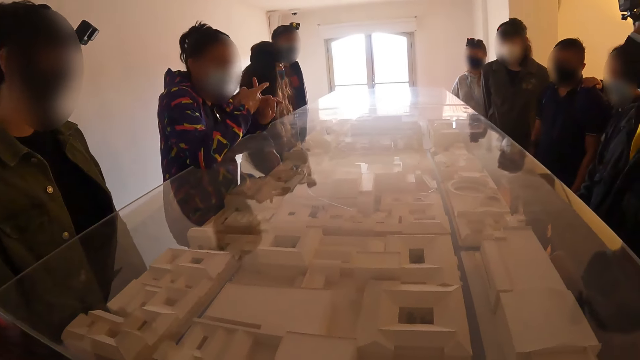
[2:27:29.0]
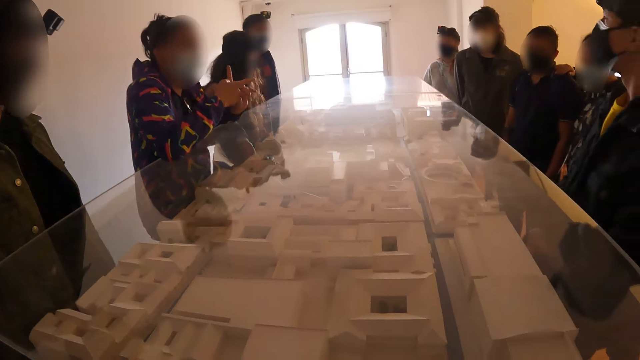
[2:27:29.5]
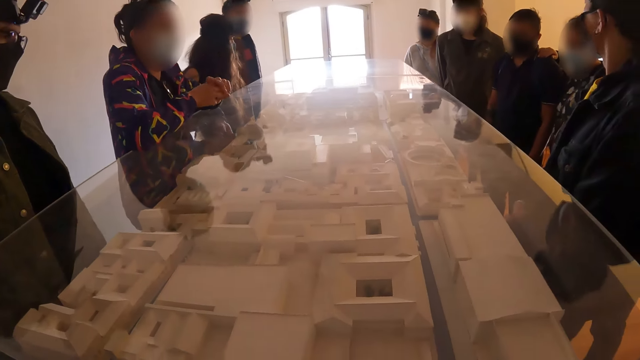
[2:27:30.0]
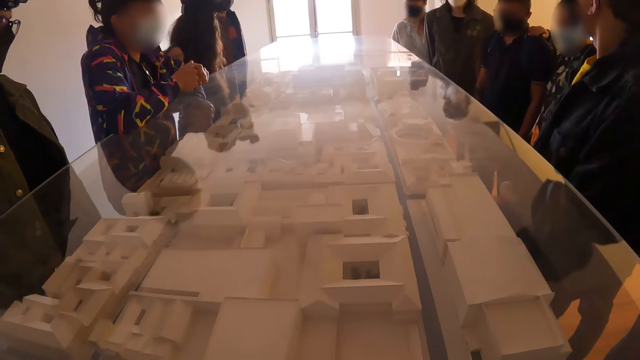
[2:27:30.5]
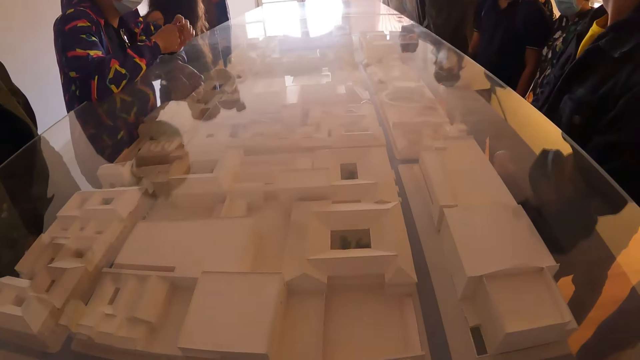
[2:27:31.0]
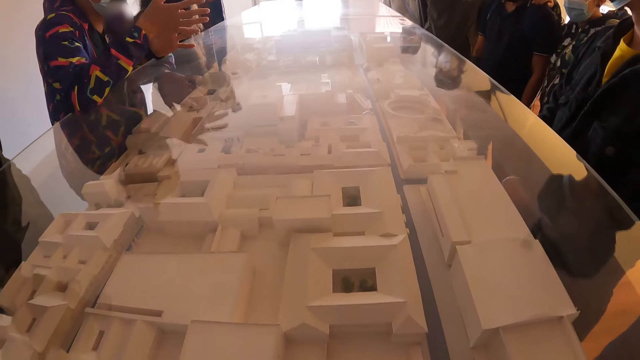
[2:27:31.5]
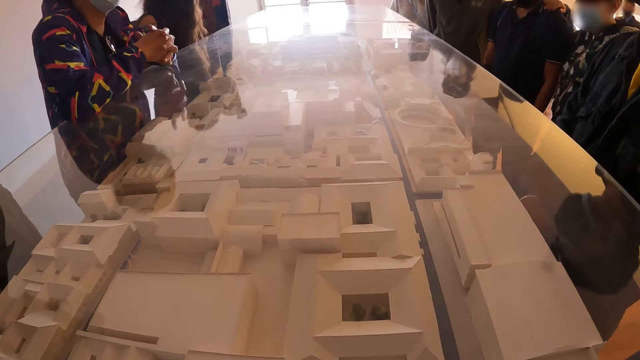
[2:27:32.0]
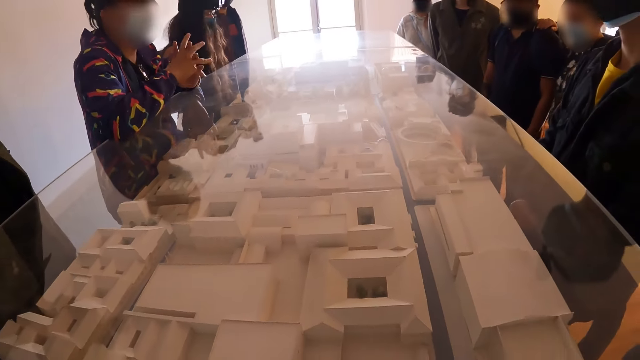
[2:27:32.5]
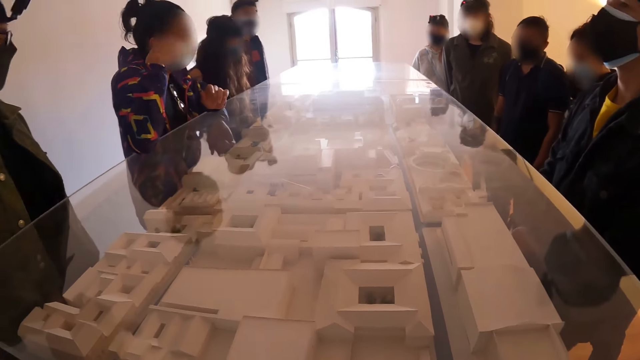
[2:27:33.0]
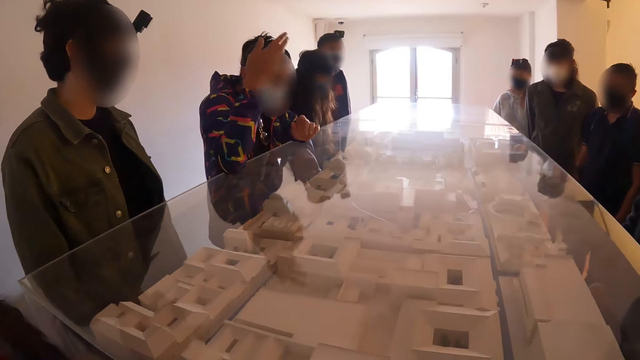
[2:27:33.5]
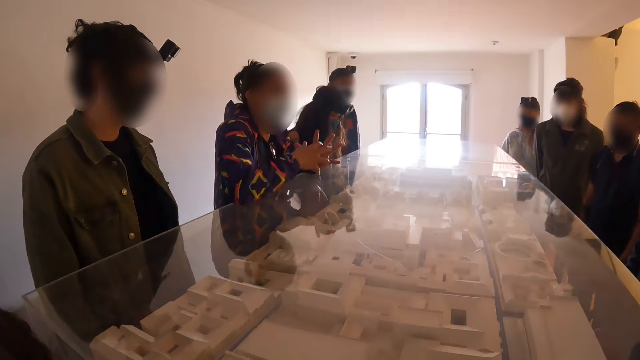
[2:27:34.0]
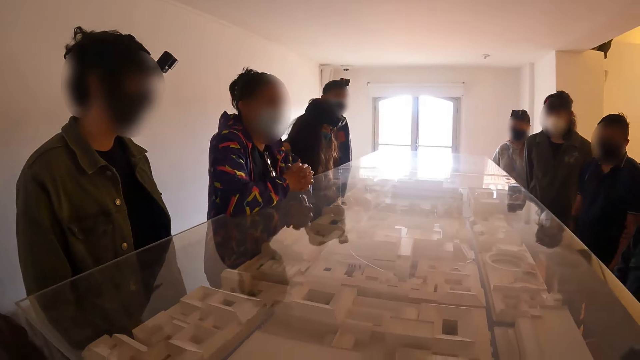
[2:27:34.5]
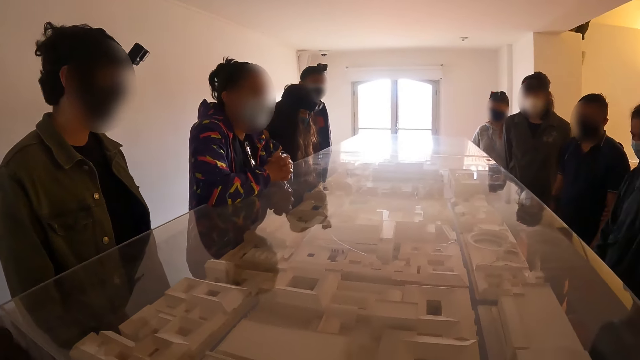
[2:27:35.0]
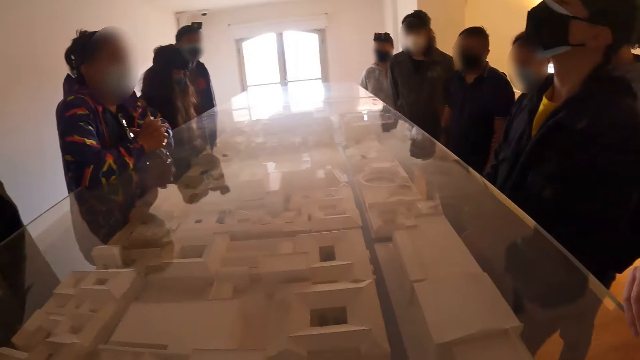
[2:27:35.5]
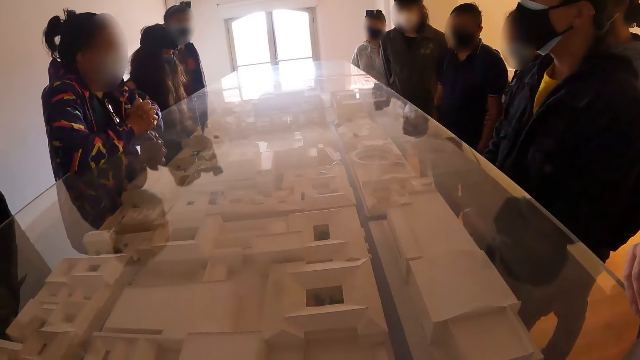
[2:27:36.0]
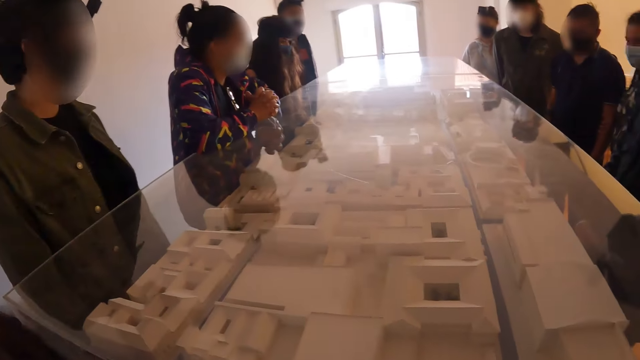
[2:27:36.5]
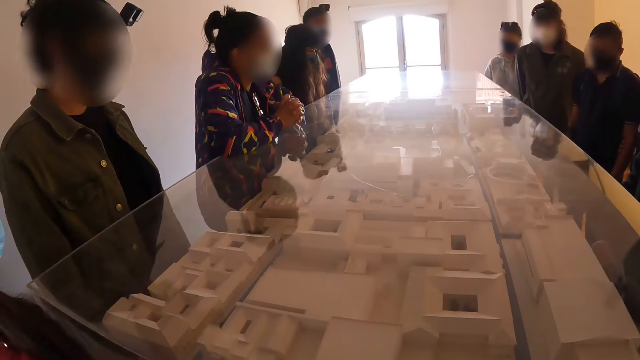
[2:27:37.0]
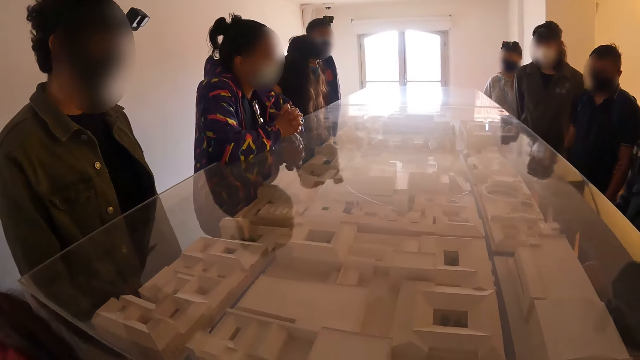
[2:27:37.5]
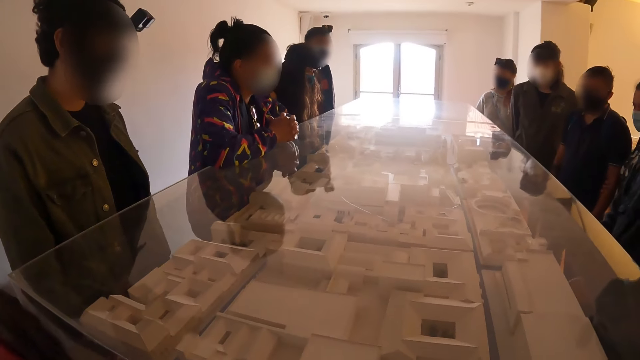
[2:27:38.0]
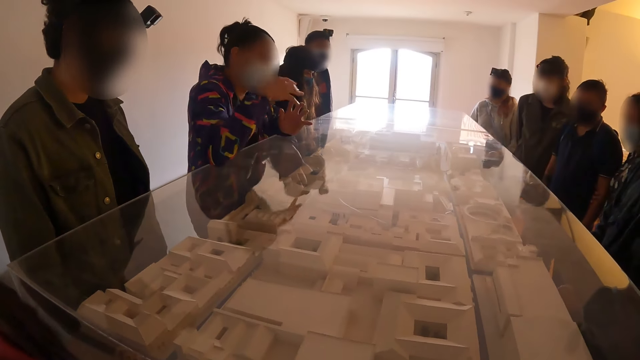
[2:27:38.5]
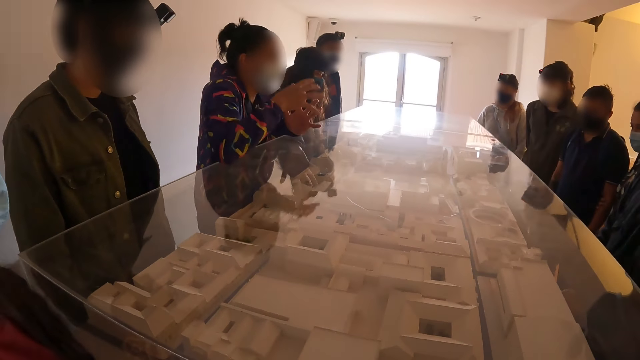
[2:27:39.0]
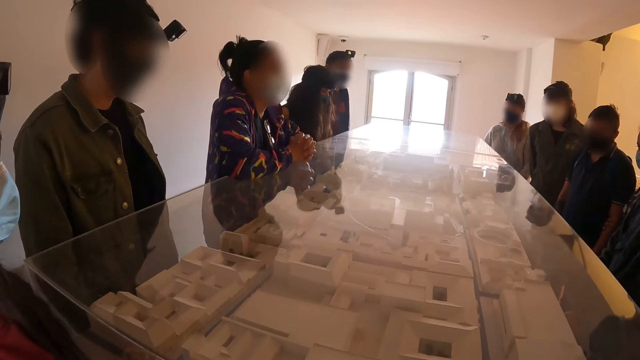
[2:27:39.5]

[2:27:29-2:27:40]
The camera wearer looks at a sample of cardboard buildings on a table. They look at a woman talking to a group of people.

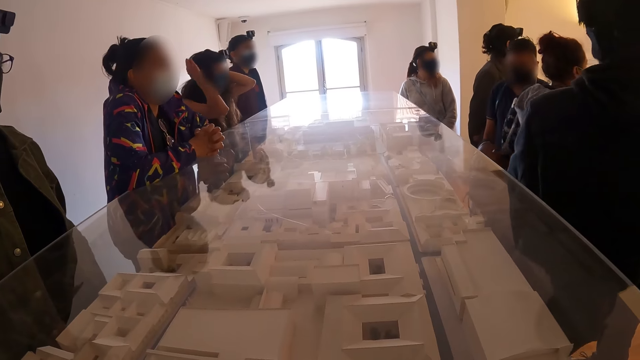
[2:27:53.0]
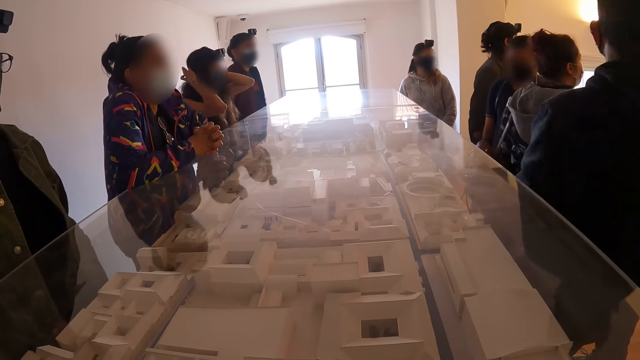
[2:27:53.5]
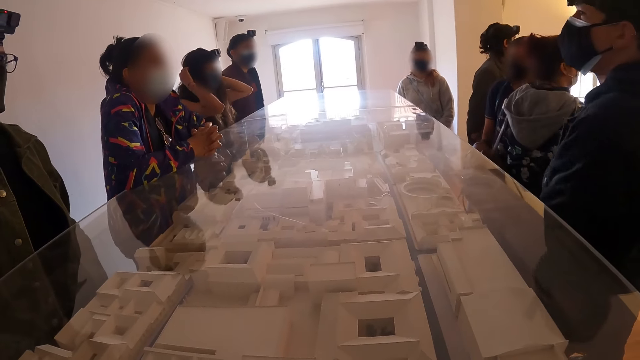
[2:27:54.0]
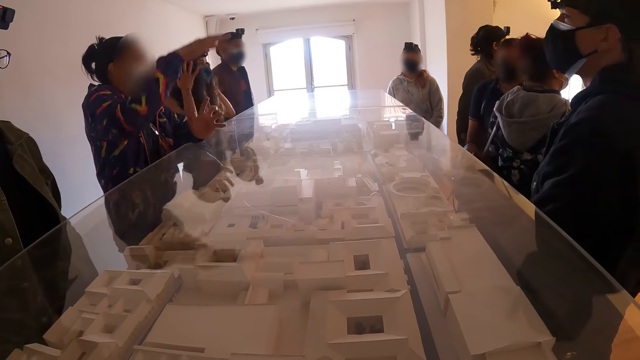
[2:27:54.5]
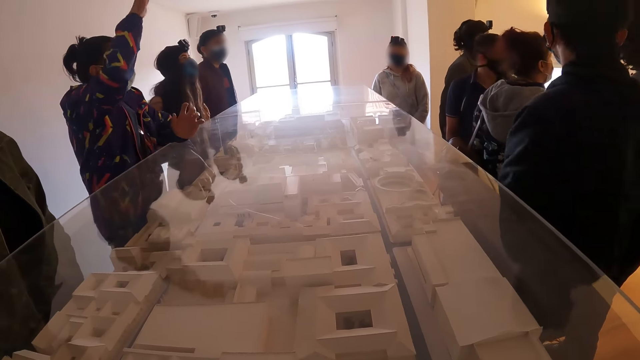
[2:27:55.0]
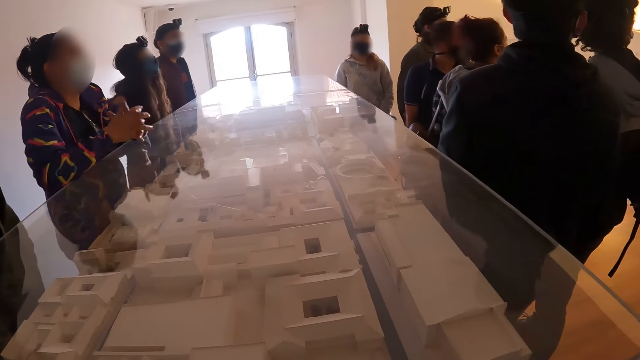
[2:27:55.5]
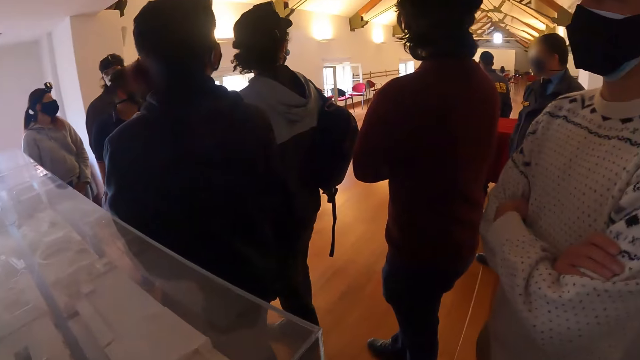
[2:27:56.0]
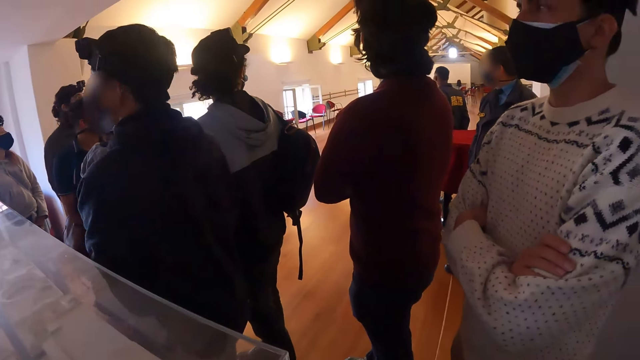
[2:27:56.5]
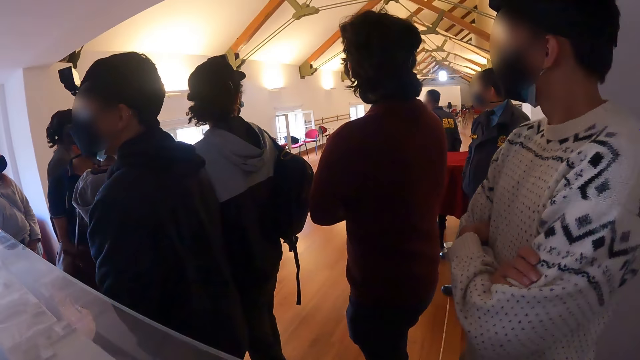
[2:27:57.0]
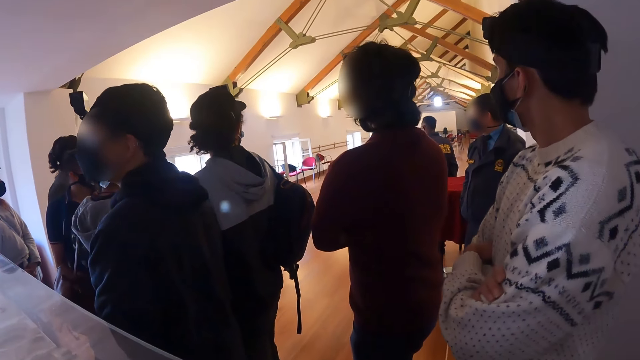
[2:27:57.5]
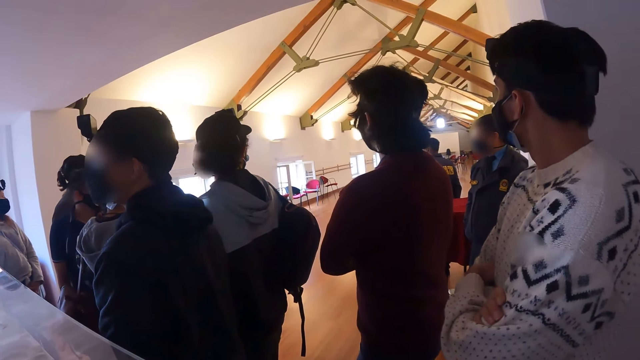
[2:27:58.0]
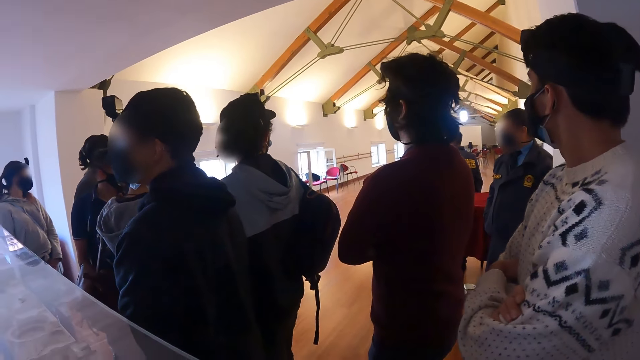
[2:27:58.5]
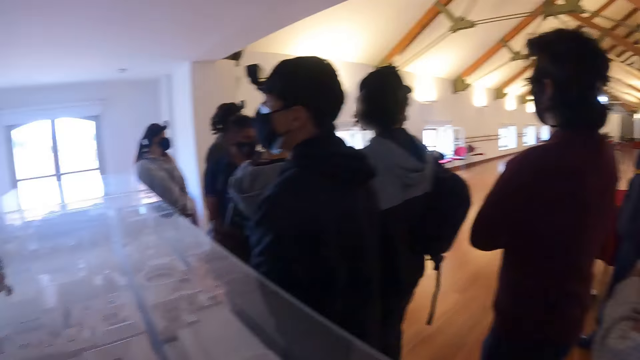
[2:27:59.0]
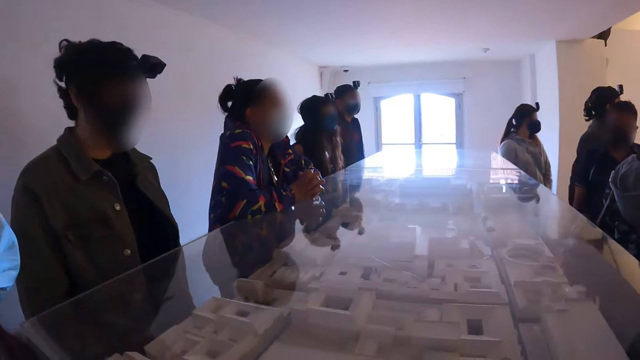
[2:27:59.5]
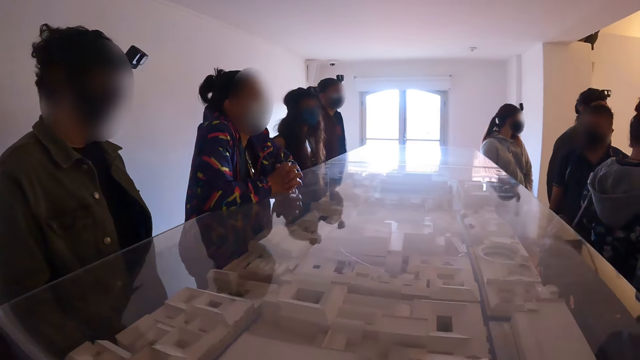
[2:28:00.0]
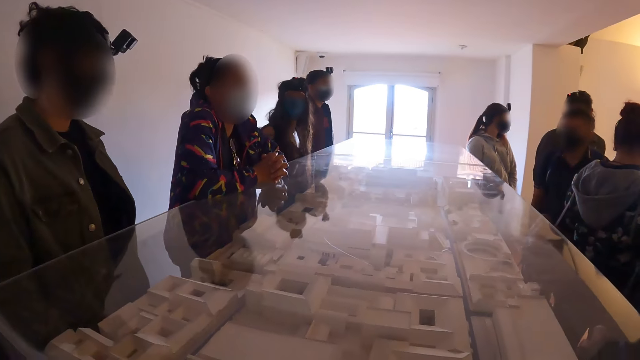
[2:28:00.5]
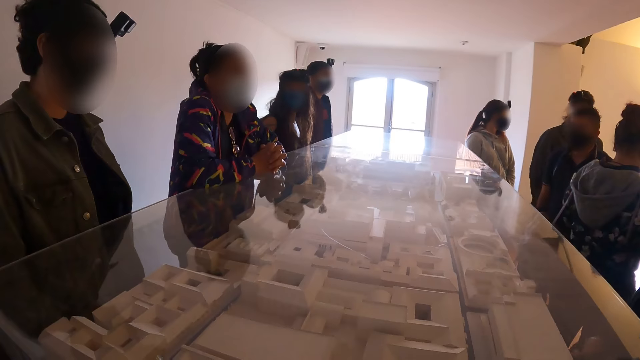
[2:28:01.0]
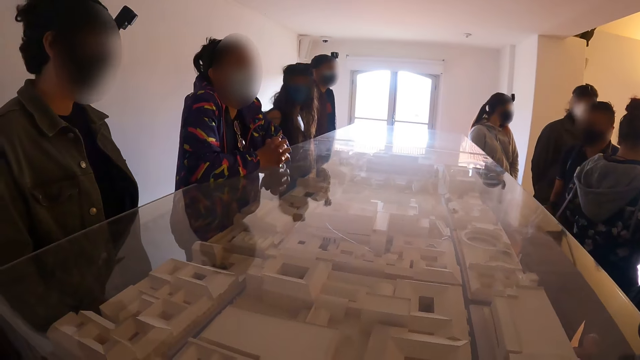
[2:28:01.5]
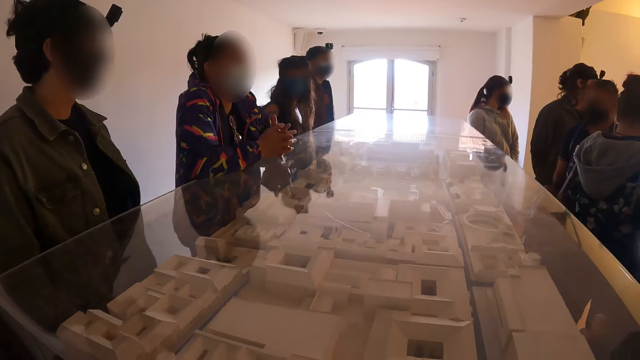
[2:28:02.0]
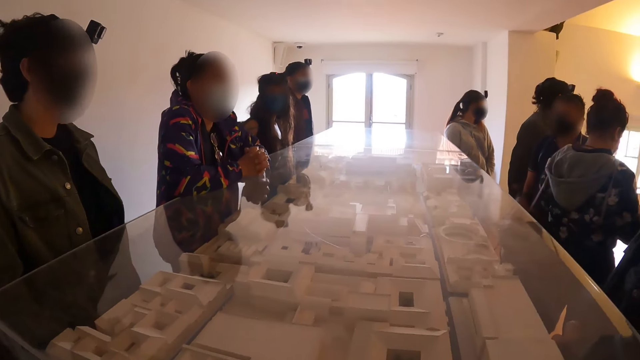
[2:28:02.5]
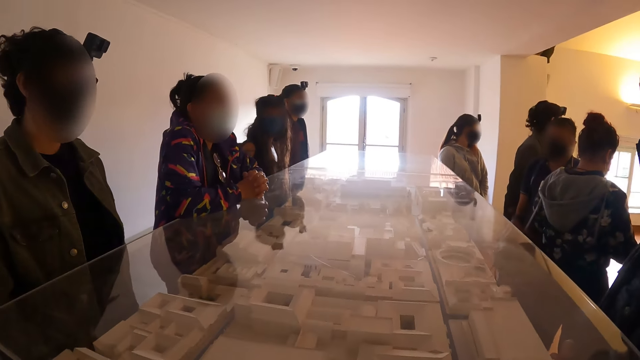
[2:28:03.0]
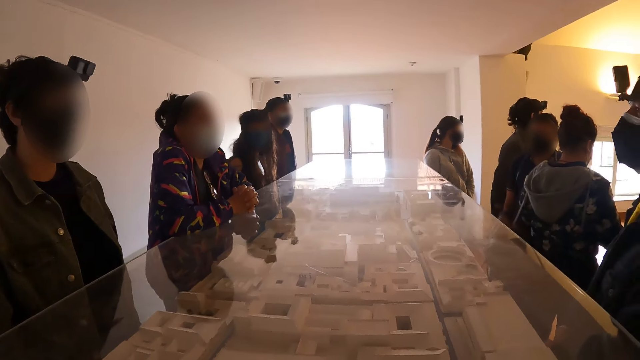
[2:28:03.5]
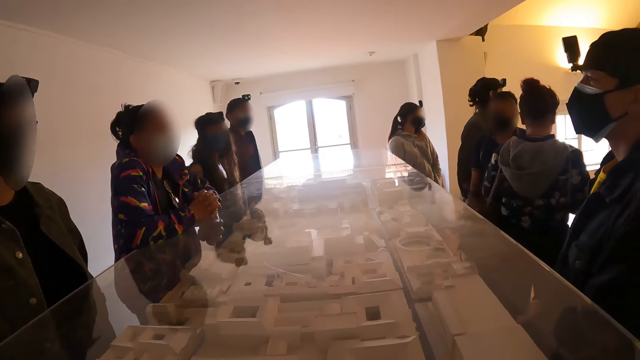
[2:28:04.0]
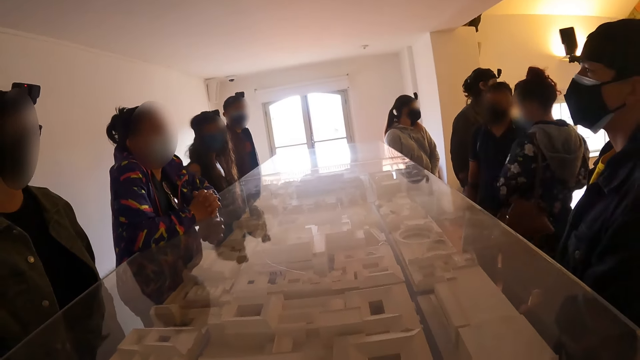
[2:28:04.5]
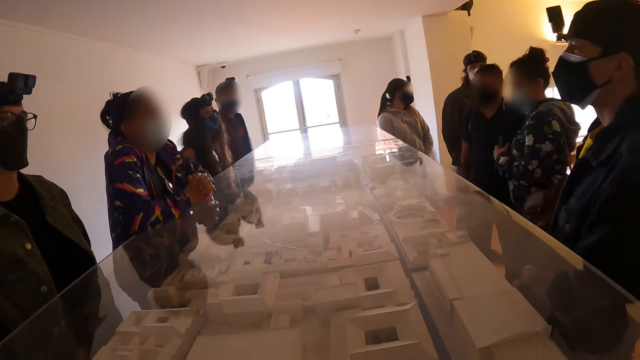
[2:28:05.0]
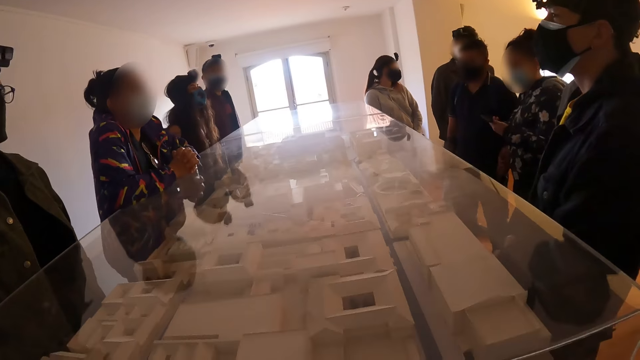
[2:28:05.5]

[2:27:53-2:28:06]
A woman gestures her right hand up. The camera wearer looks to her right. She stares around the room. She looks up. She looks at the woman talking to a group of people.
